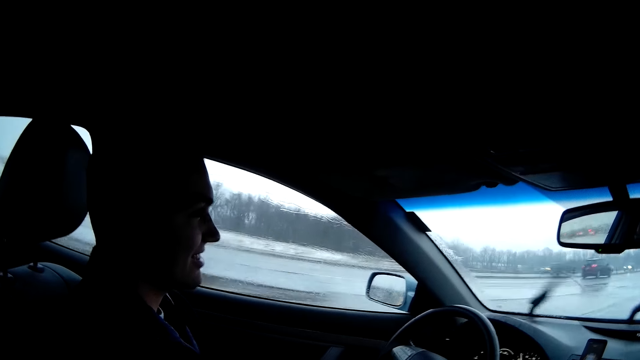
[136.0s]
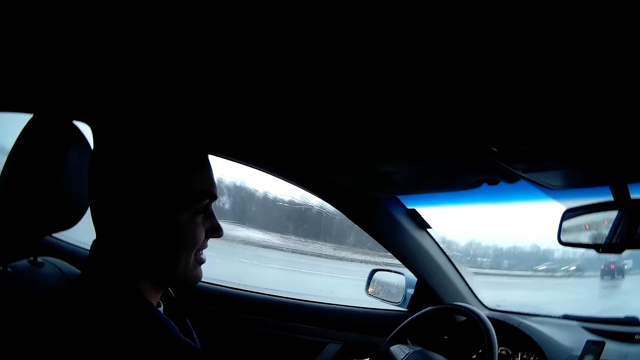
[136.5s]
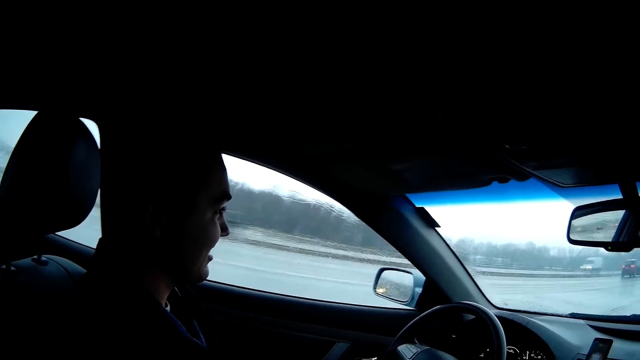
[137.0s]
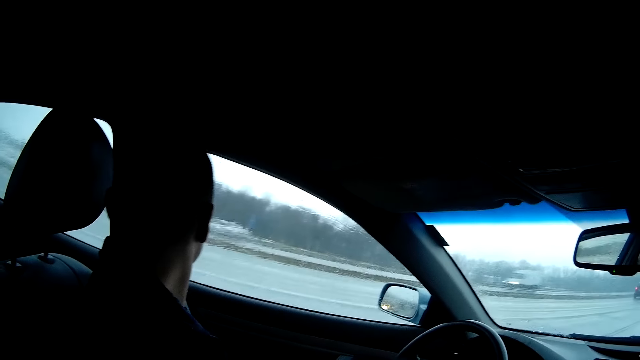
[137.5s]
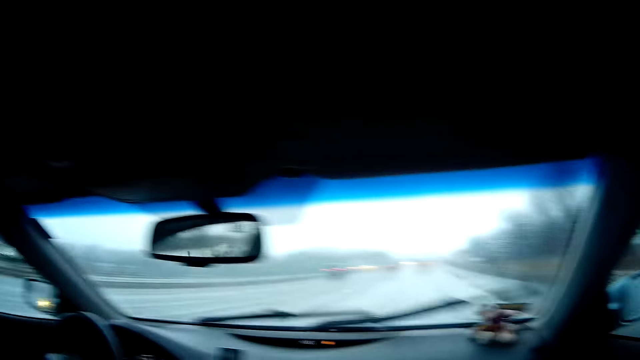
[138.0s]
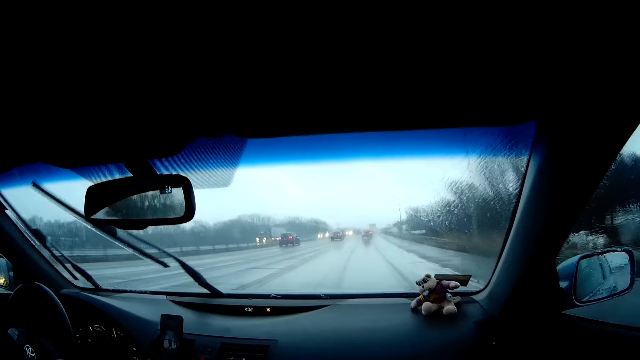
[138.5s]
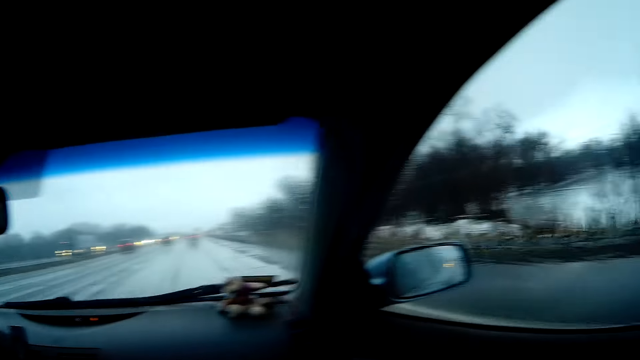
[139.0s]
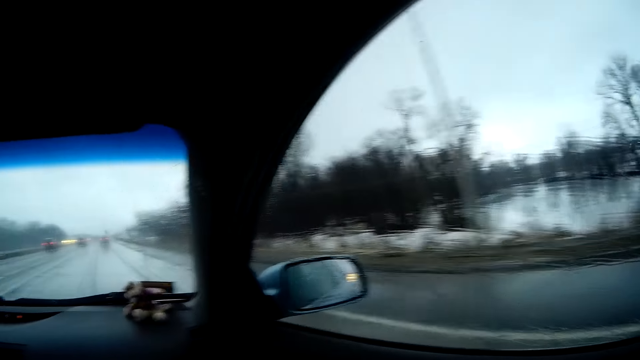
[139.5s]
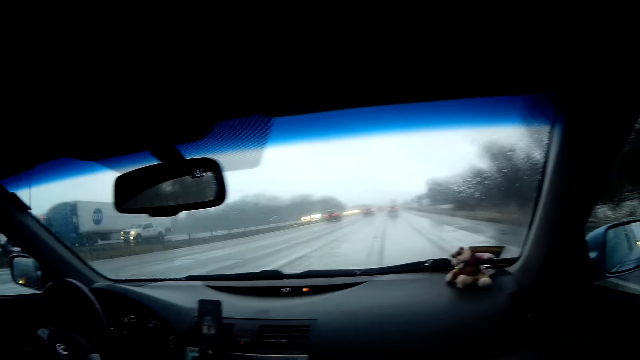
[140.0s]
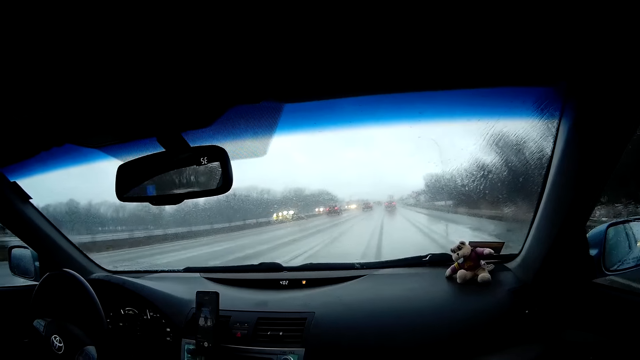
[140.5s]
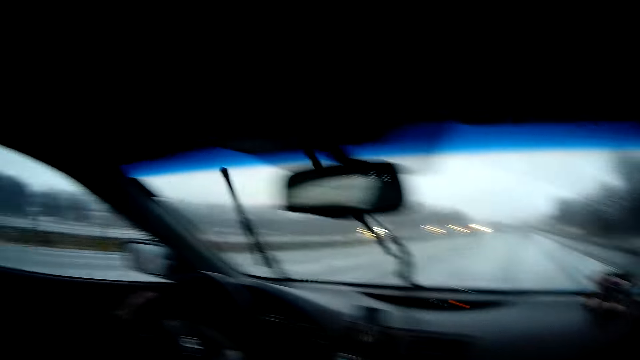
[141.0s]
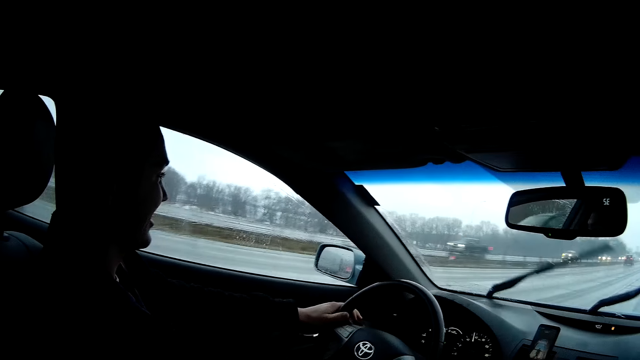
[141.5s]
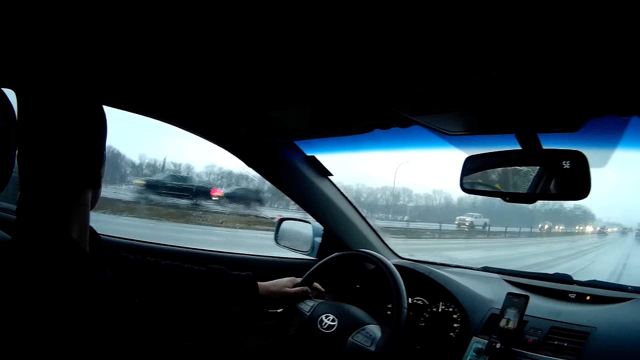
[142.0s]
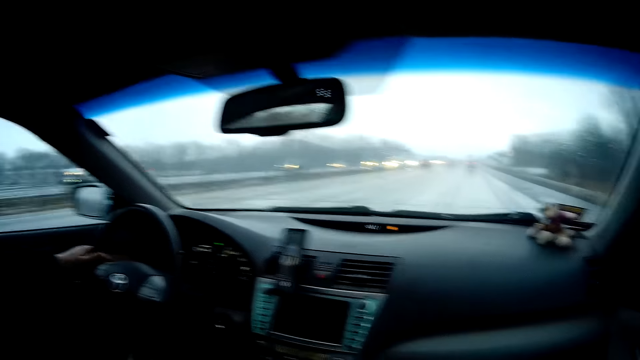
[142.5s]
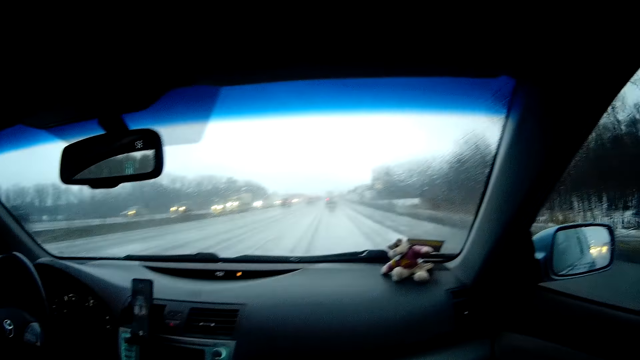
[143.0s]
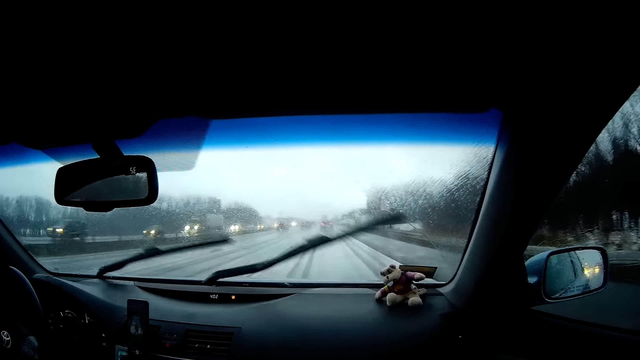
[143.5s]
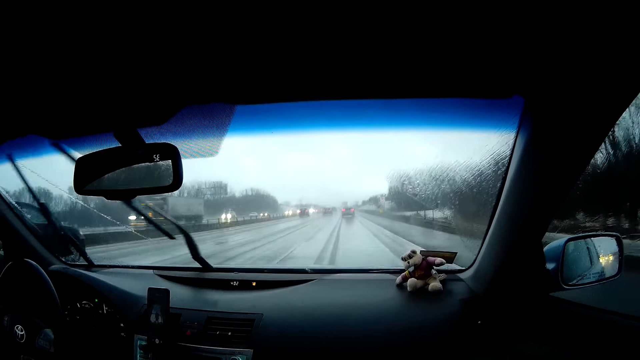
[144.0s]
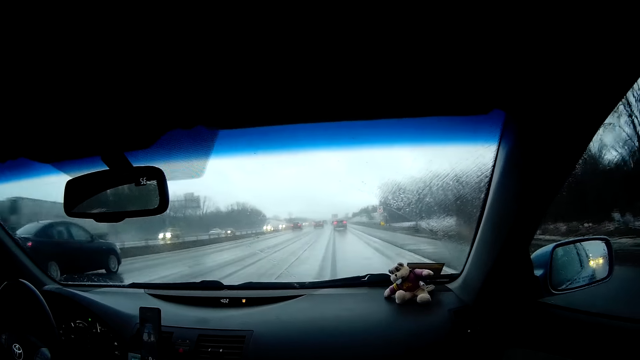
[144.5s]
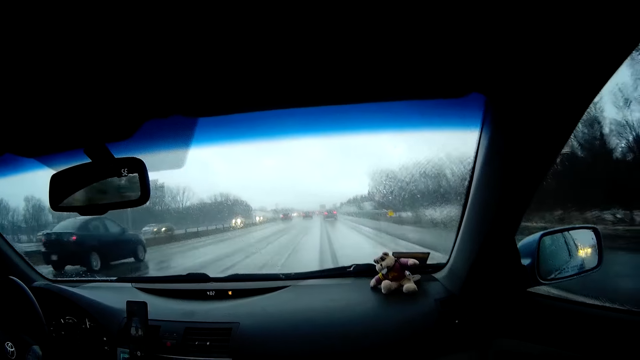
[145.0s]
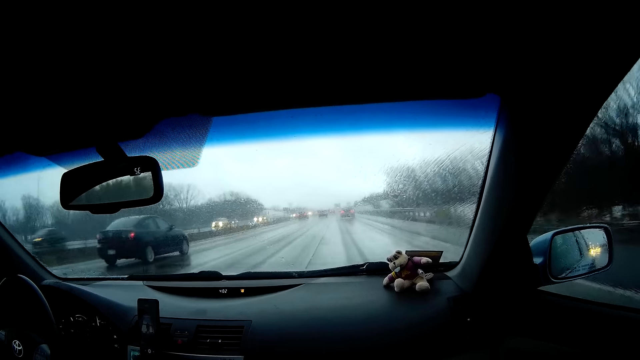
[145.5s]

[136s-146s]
A man looks through the window. The man drives the car.

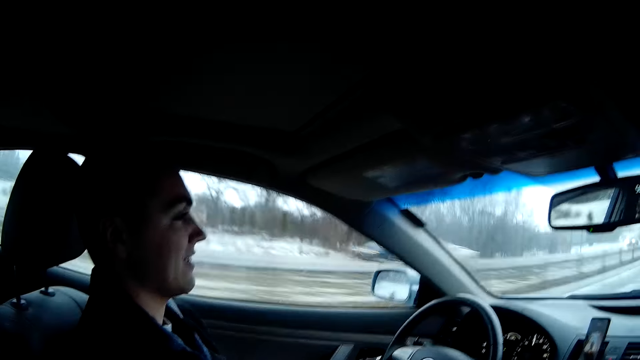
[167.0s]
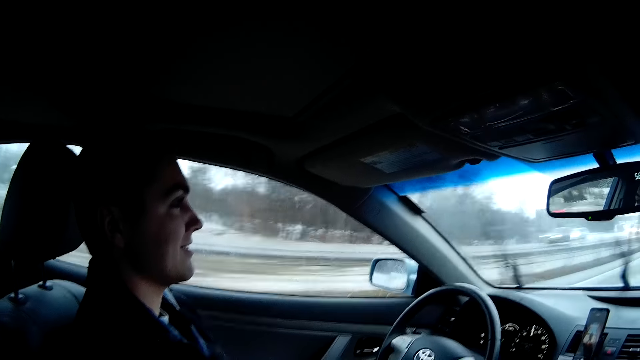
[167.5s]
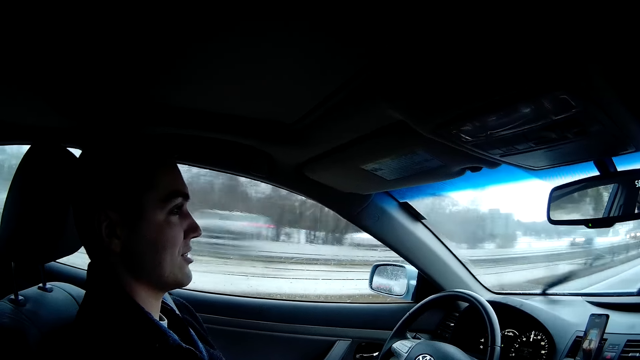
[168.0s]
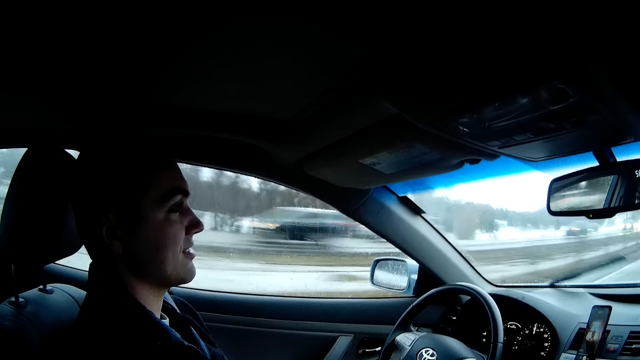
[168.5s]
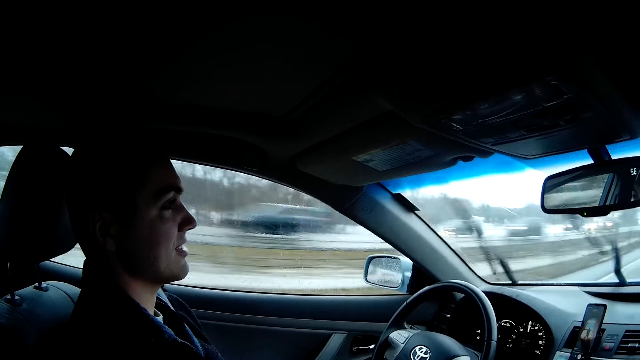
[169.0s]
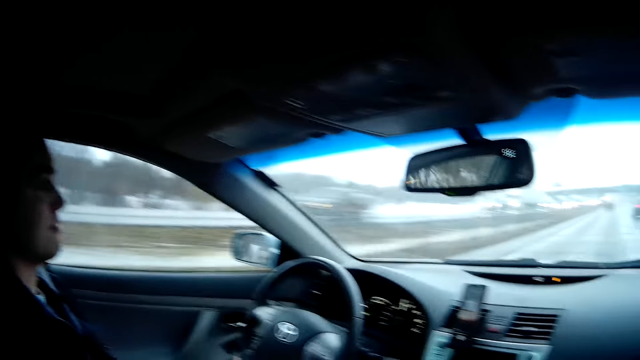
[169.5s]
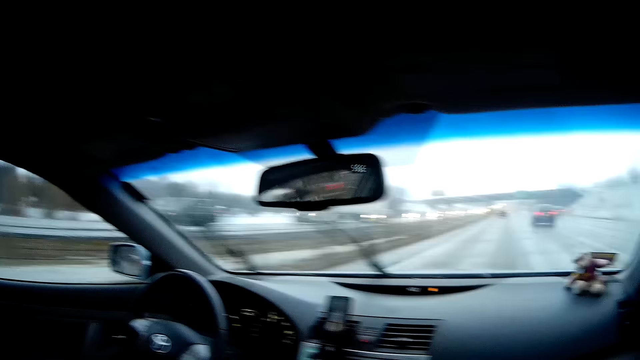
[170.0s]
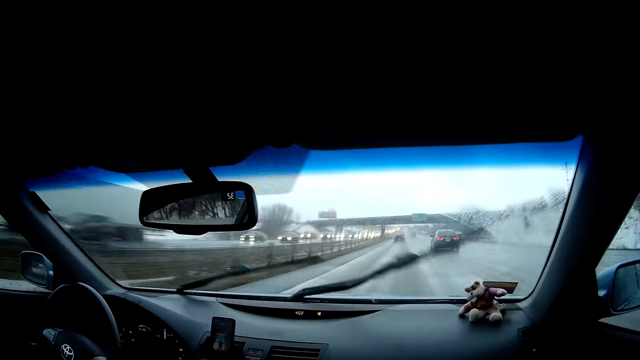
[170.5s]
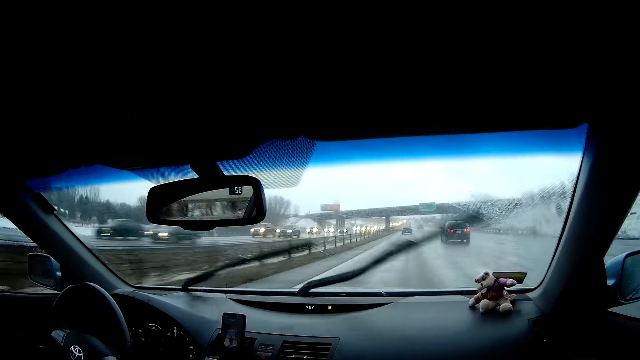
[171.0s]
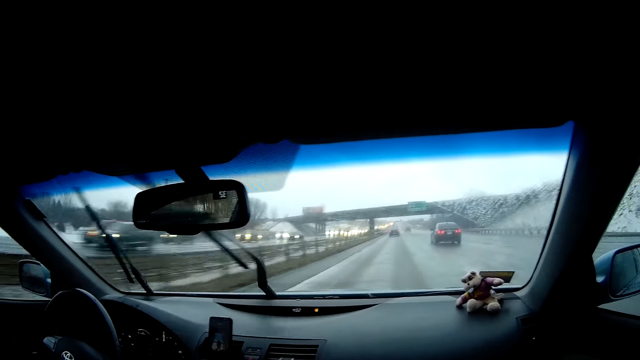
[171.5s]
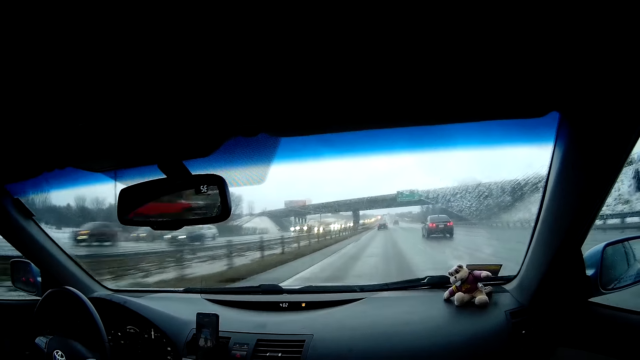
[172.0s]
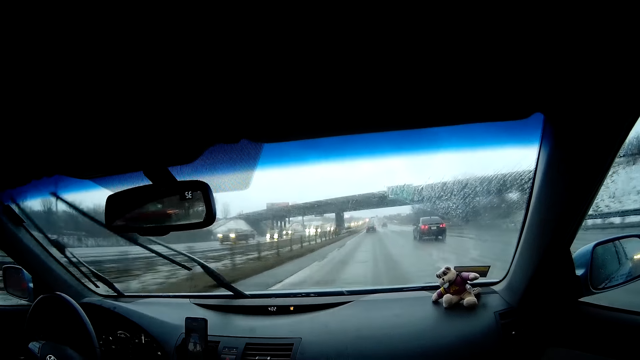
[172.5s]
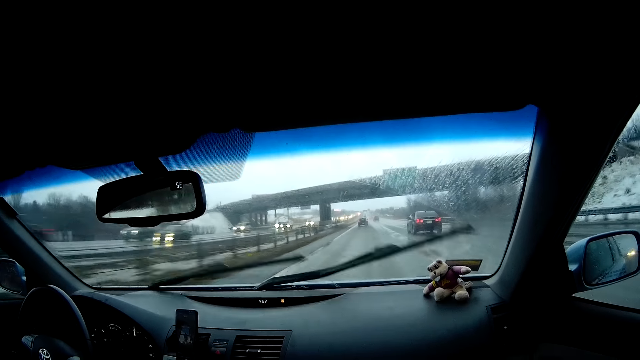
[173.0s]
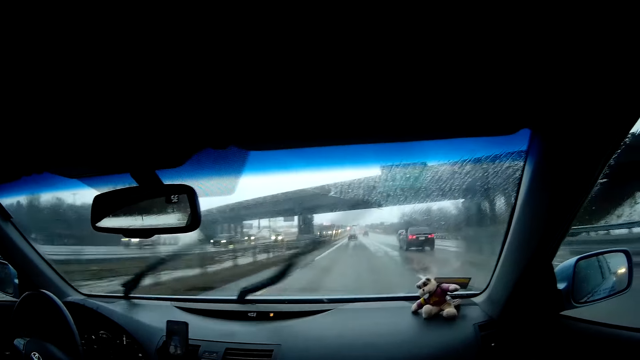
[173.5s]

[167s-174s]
A man talks to the camera wearer. The man drives the car.

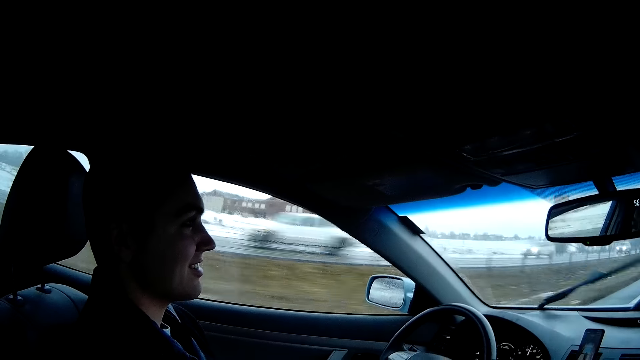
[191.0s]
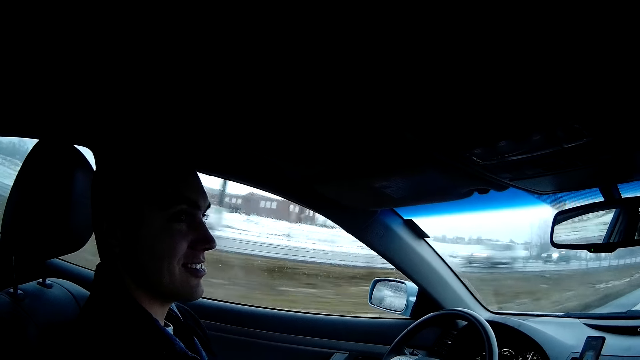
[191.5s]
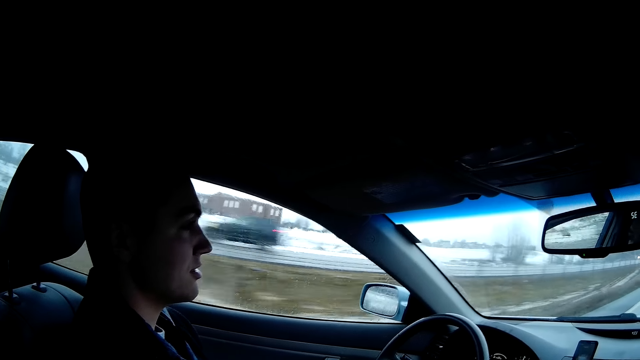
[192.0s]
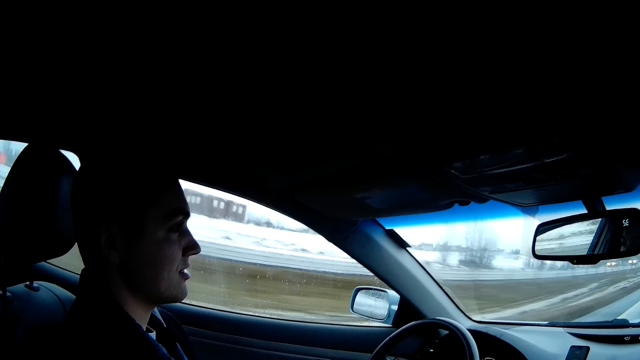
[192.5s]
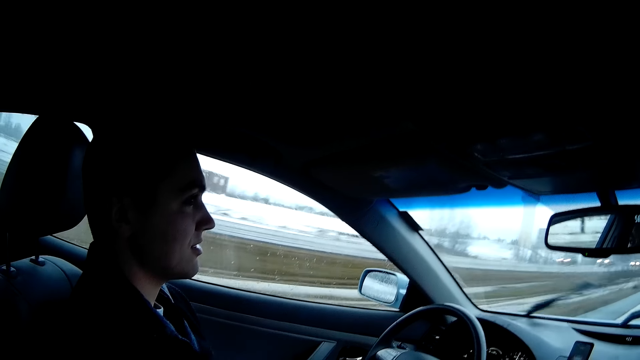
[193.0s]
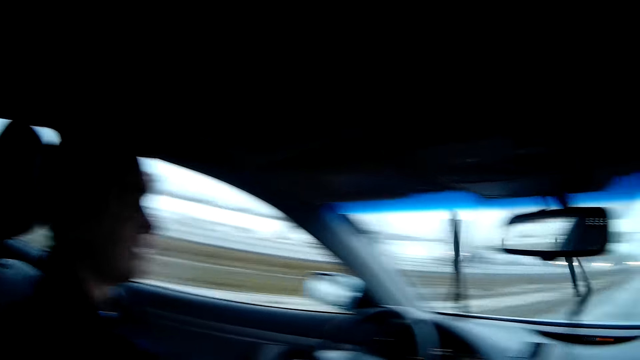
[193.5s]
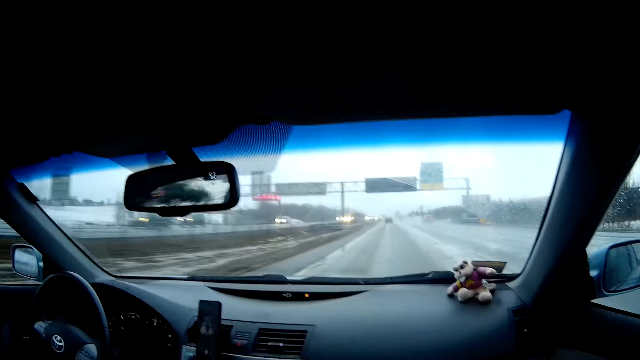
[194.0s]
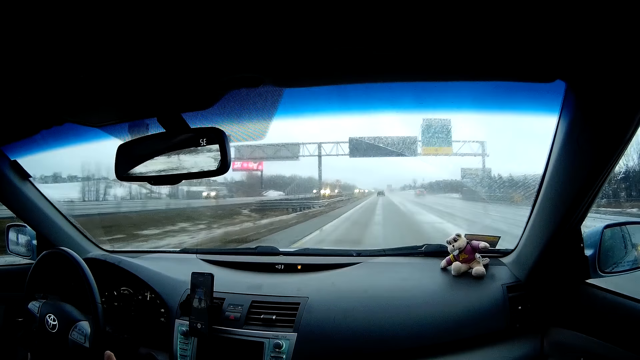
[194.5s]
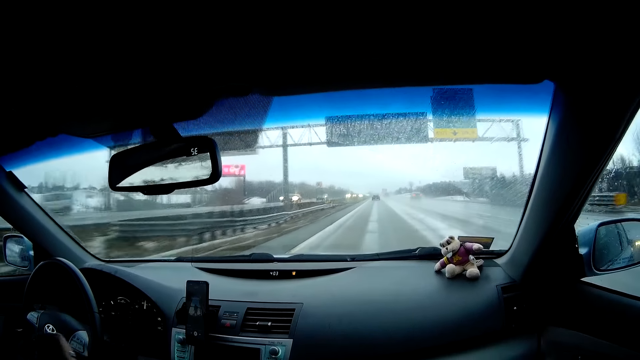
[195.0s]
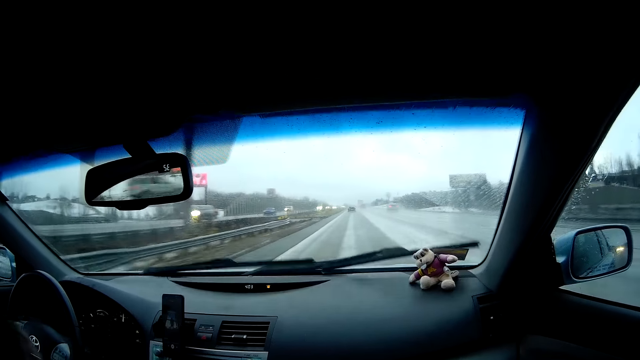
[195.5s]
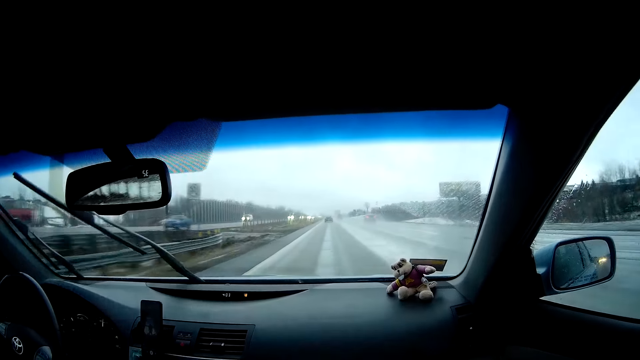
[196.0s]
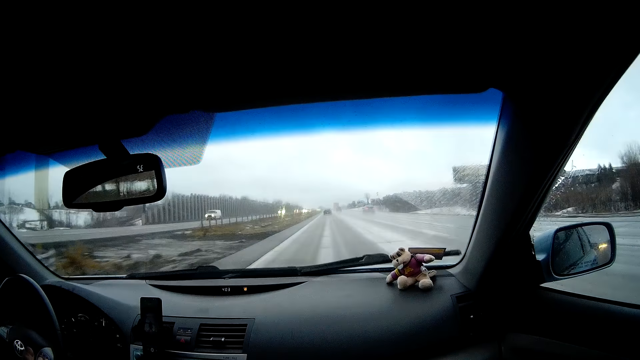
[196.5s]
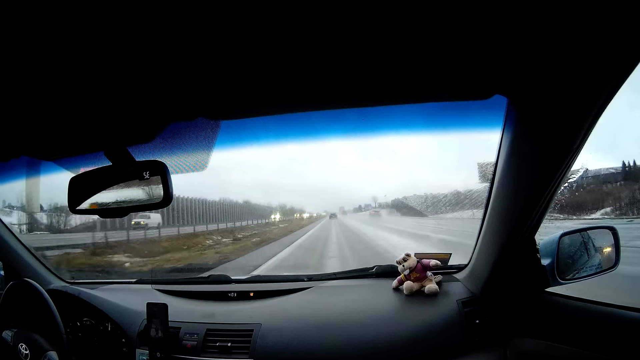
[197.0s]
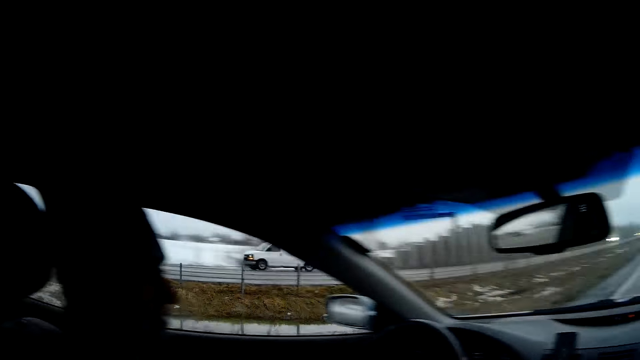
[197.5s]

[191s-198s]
A man talks to the camera wearer. The man drives the car.
